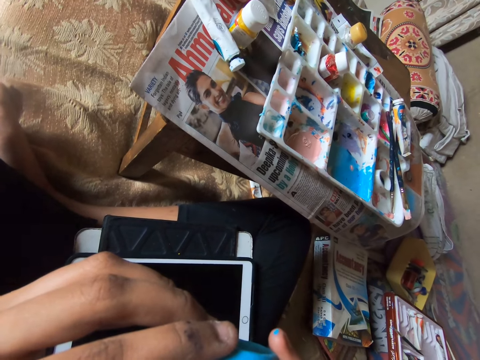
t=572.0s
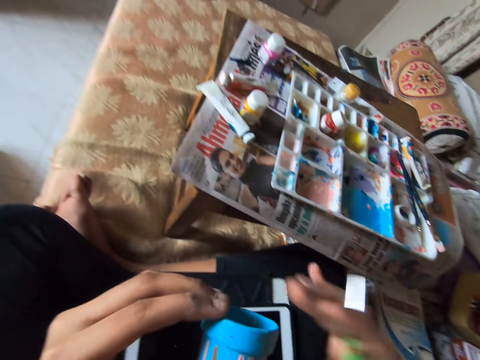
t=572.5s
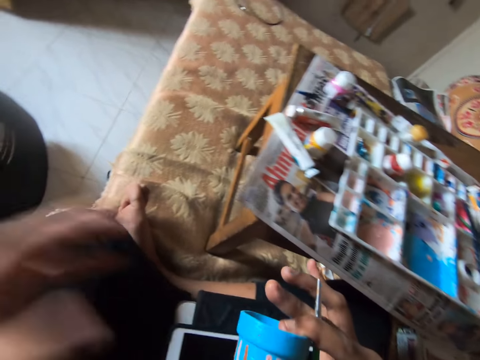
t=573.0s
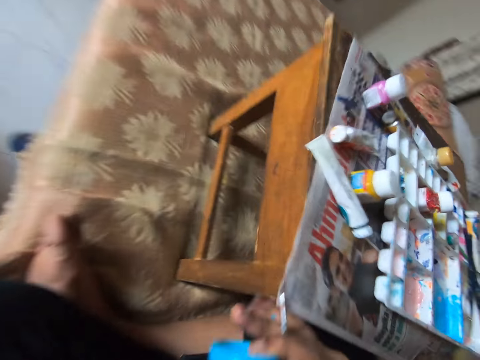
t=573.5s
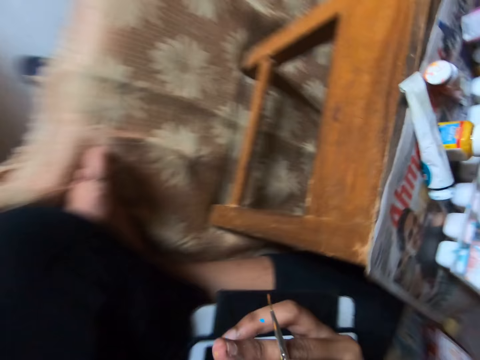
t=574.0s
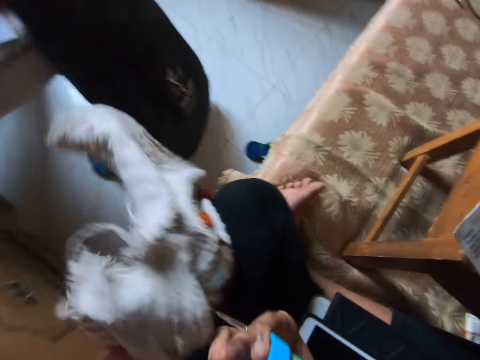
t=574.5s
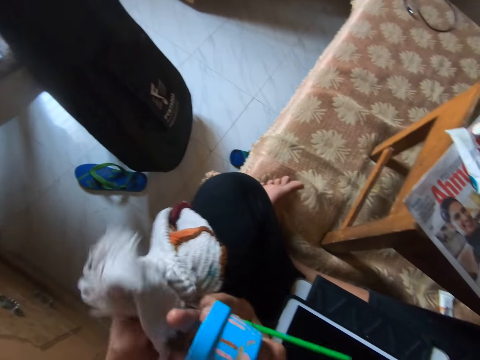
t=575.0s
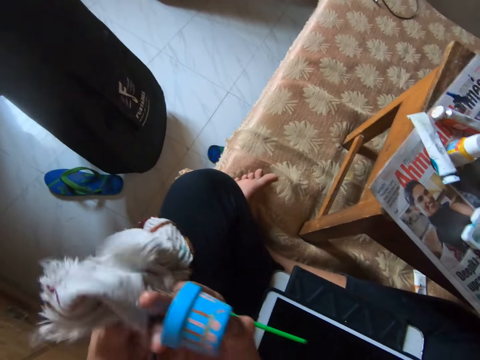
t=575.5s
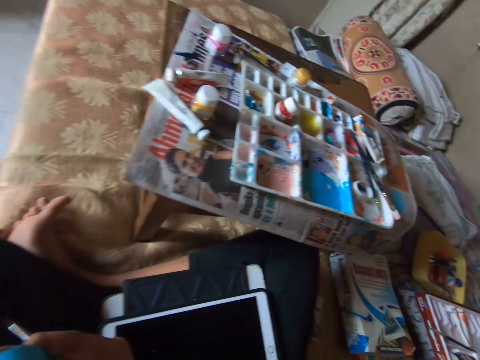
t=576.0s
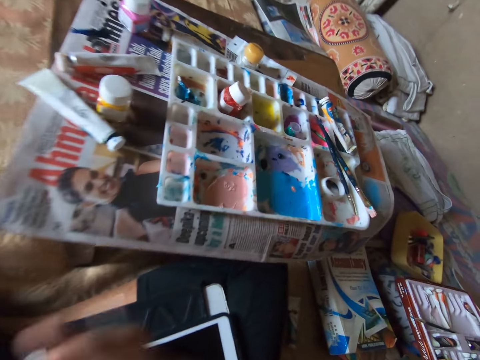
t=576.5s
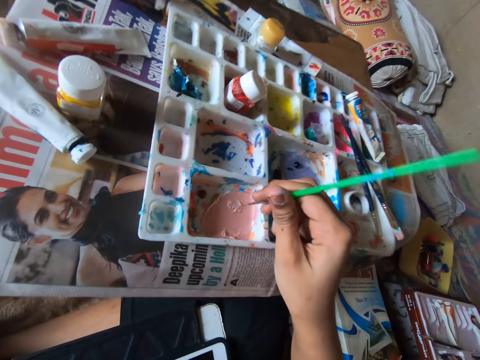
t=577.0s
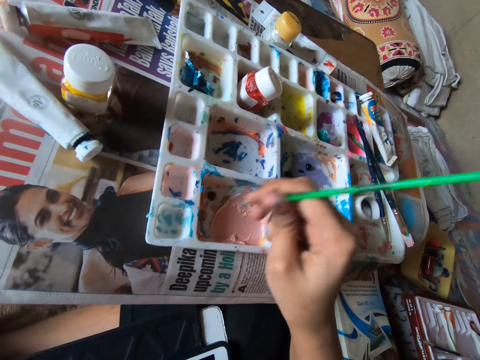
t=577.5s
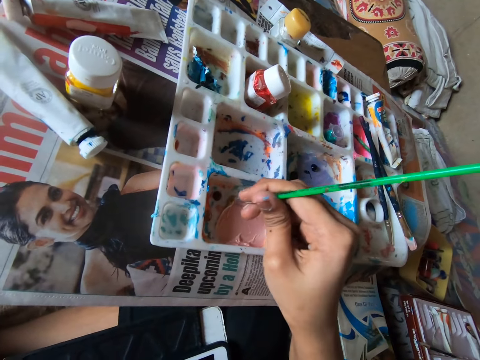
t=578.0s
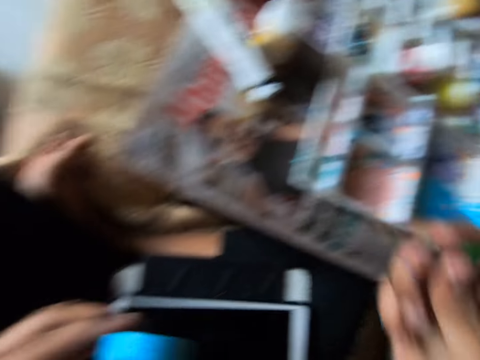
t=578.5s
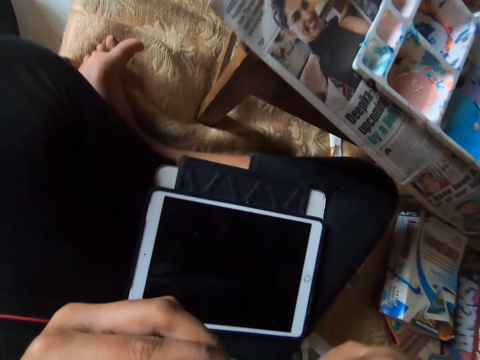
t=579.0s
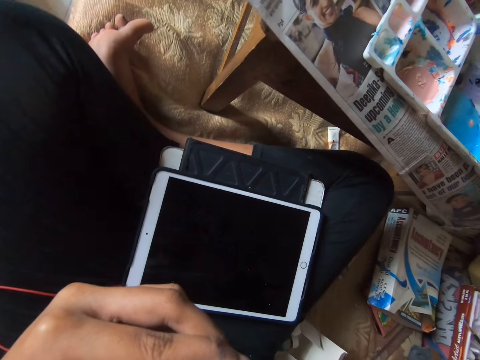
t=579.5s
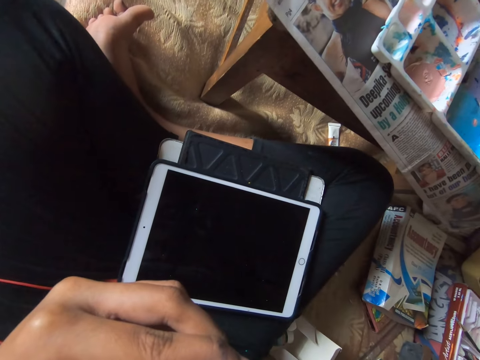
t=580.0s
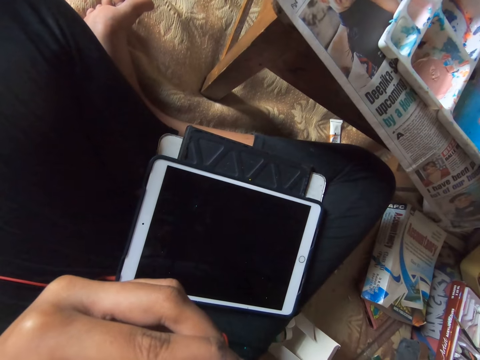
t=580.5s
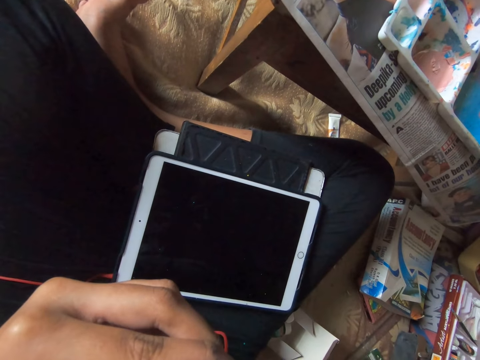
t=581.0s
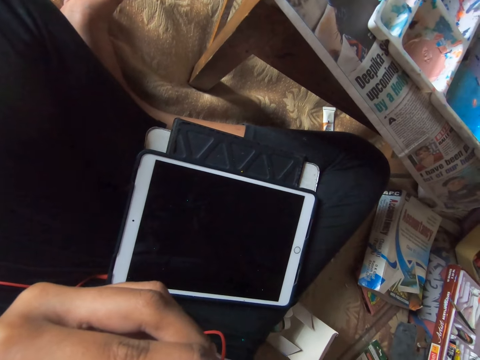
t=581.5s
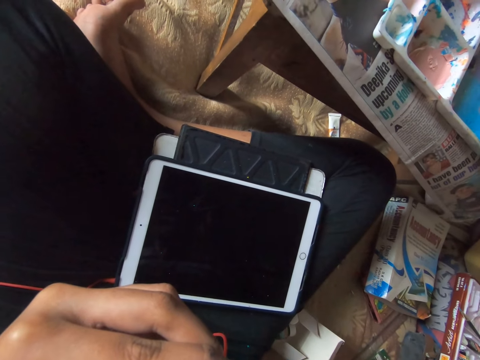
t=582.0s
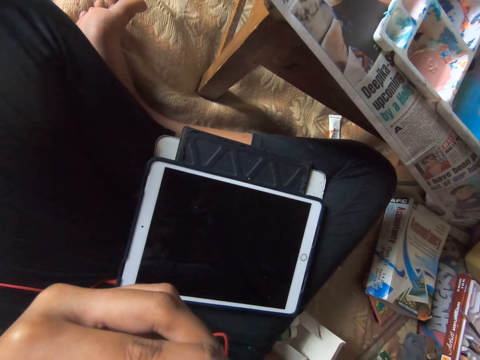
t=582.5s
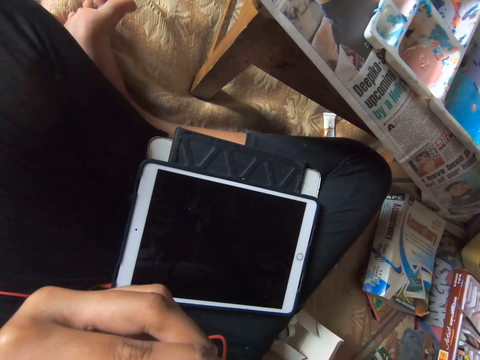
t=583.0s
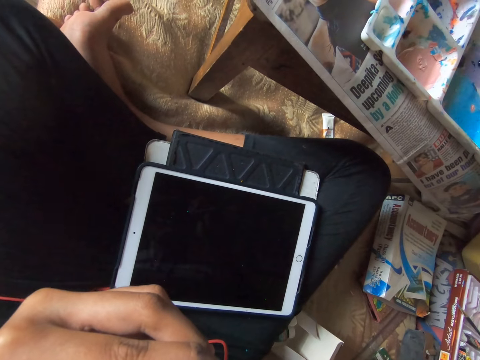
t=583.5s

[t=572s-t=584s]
The camera wearer moves the cup to his right hand. He takes a piece of cloth. He cleans the tip of the brush with the cloth in his left hand. He uses the brush to dab paint with his right hand. He designs a small cup in his left hand with a paint brush in his right hand.

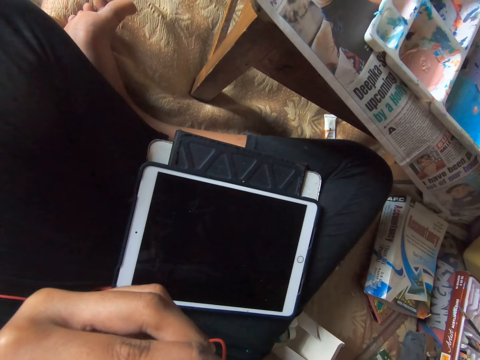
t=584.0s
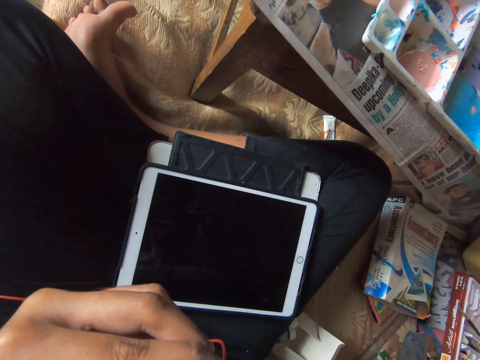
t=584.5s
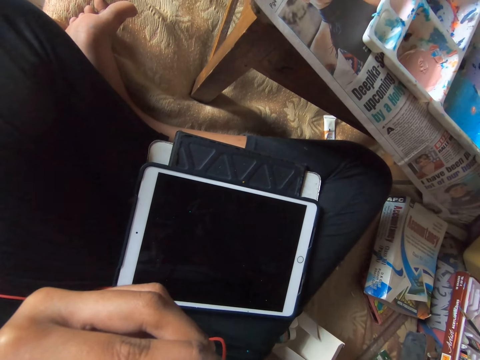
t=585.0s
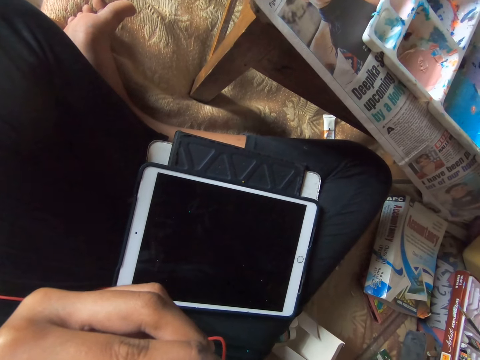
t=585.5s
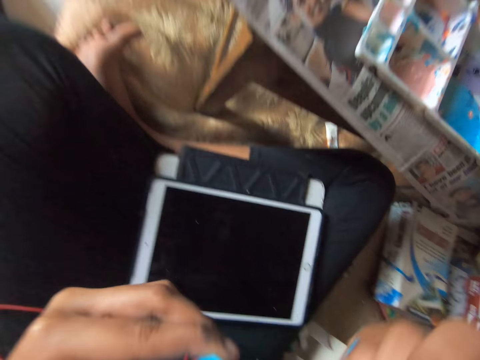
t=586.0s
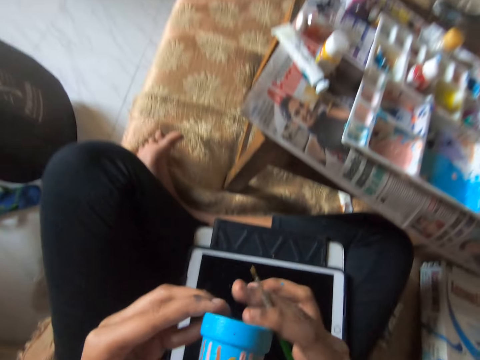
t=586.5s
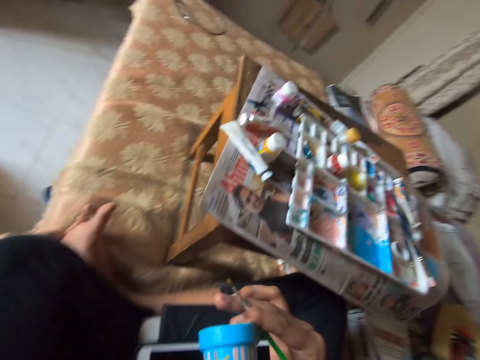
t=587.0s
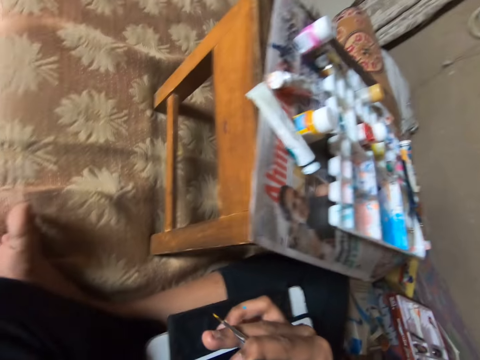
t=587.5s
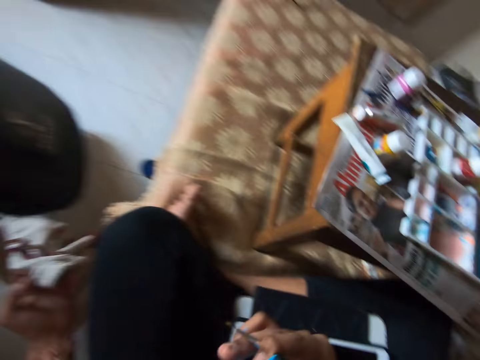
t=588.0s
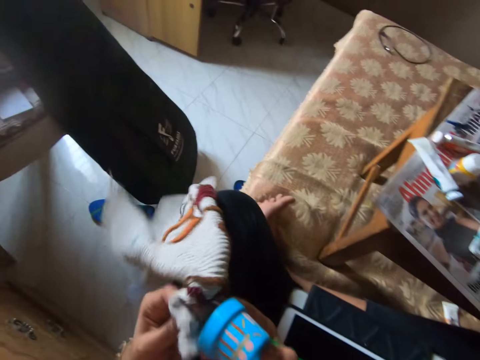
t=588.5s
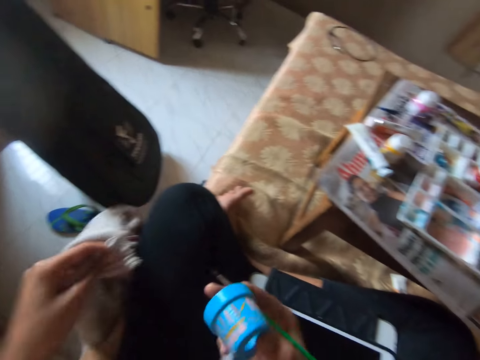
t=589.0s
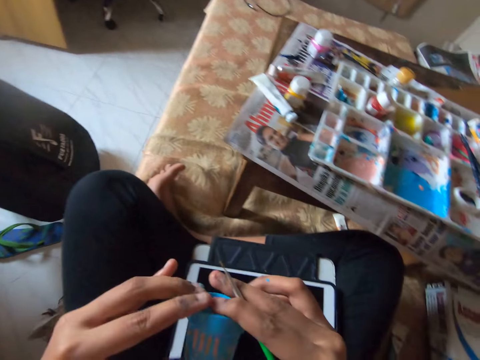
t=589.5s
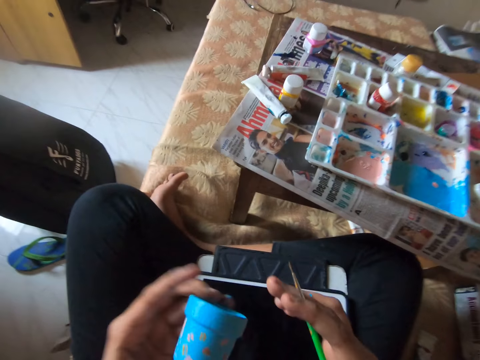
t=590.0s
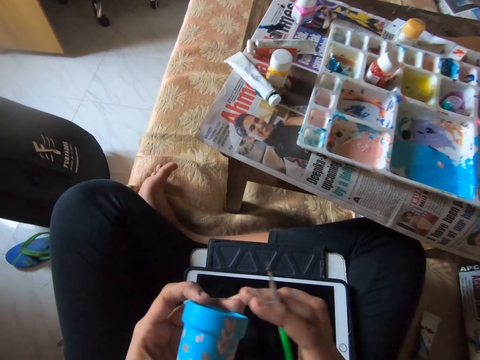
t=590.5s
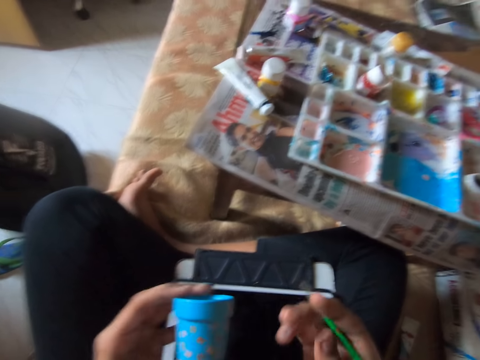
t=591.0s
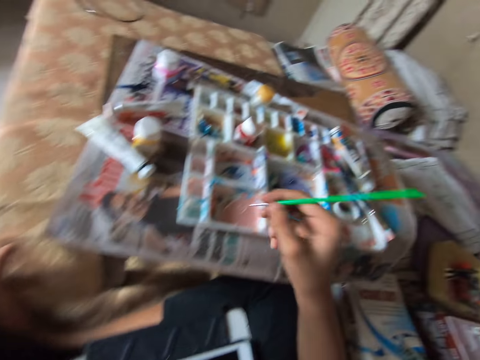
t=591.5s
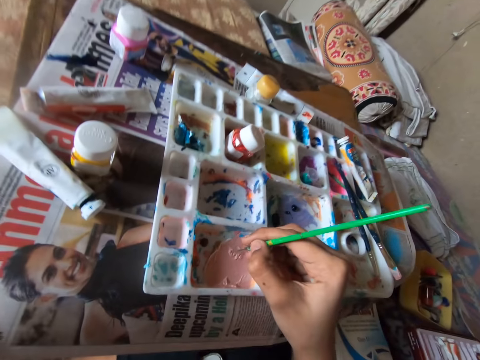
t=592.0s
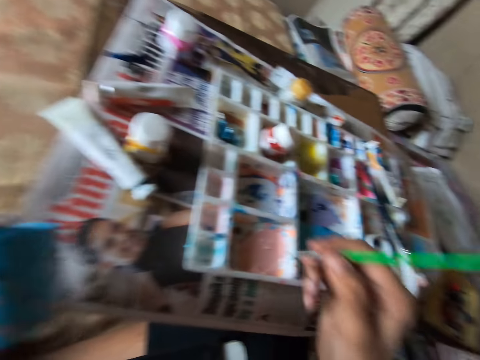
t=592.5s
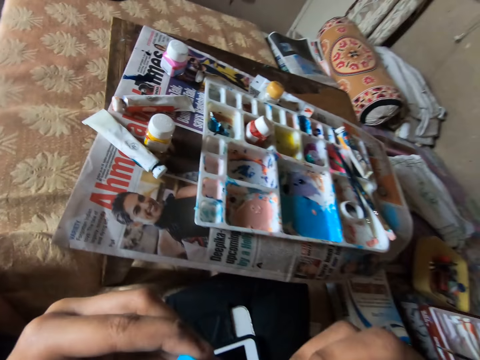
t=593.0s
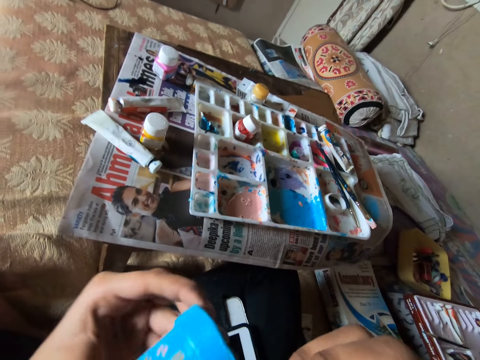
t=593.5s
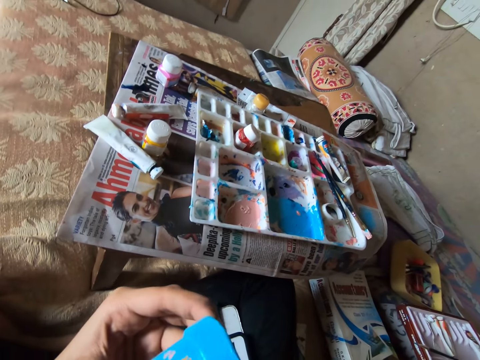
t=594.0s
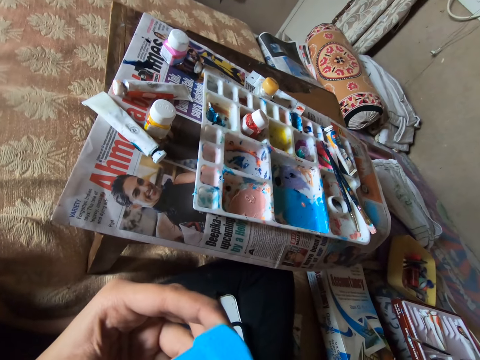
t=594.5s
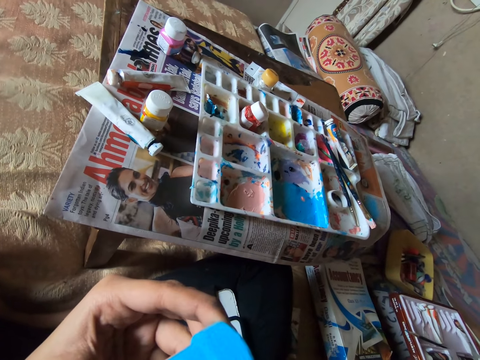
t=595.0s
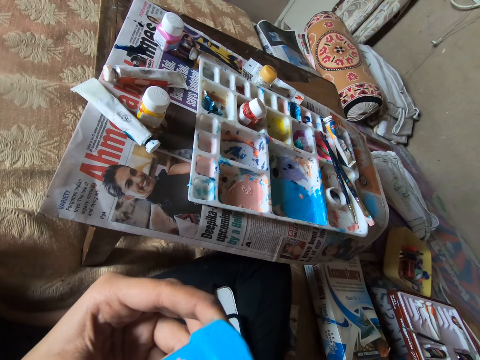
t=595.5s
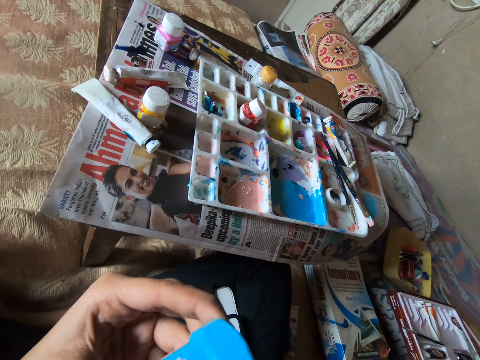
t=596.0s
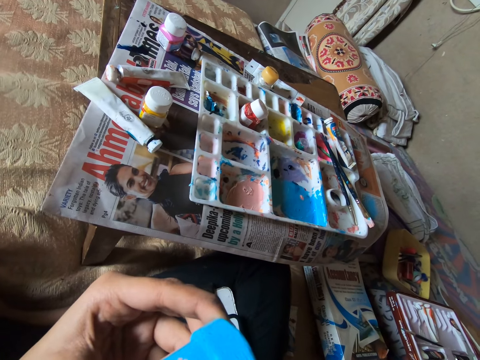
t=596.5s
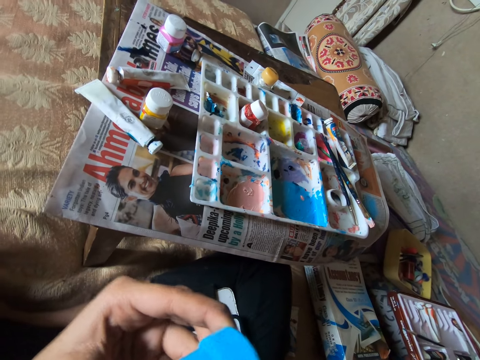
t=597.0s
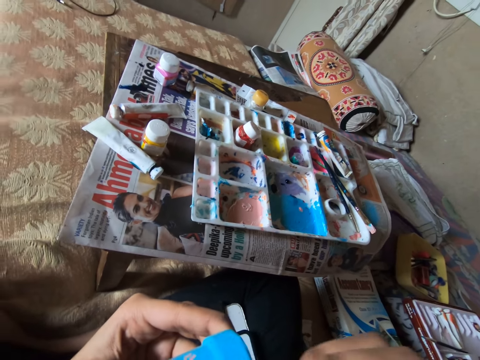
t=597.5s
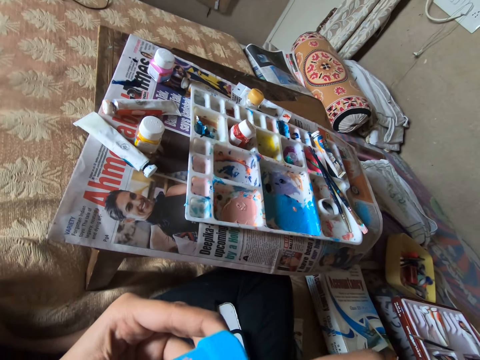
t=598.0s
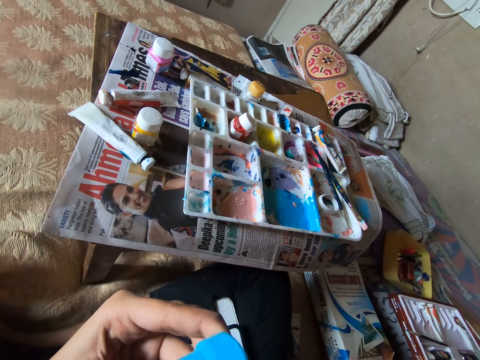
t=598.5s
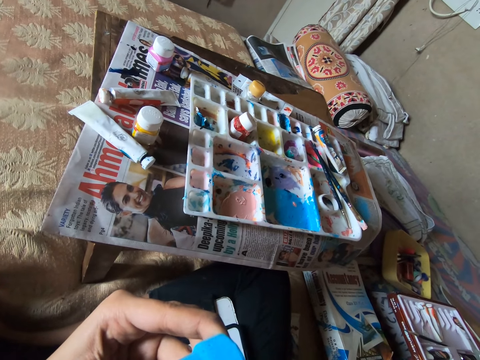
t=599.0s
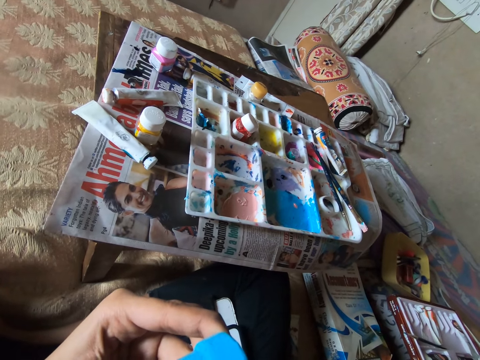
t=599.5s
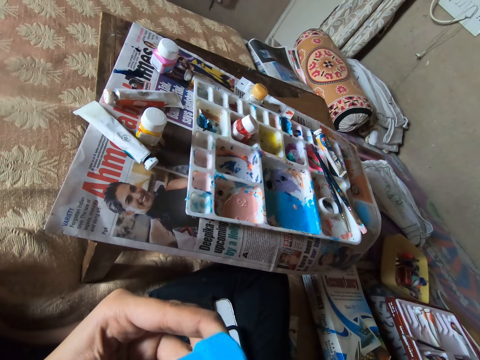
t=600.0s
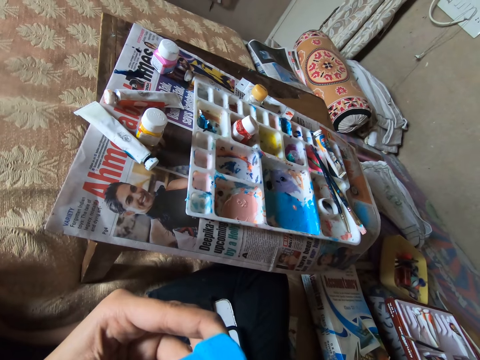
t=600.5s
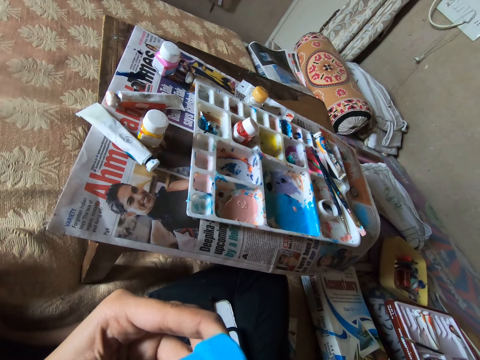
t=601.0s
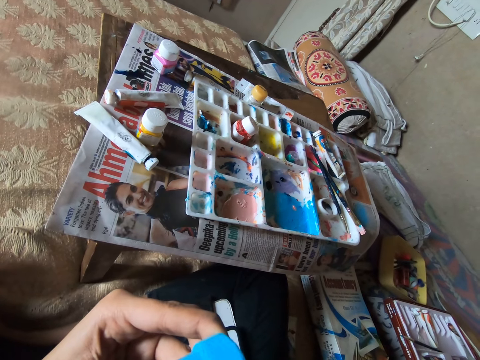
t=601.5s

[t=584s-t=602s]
The camera wearer moves the cup to his right hand. He takes a piece of cloth. He cleans the tip of the brush with the cloth in his left hand. He drops the cloth. He moves the cup to his left hand. He uses the brush to dab paint with his right hand. He designs a small cup in his left hand with a paint brush in his right hand.
